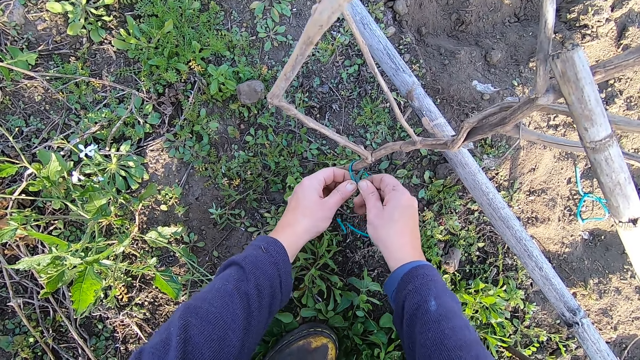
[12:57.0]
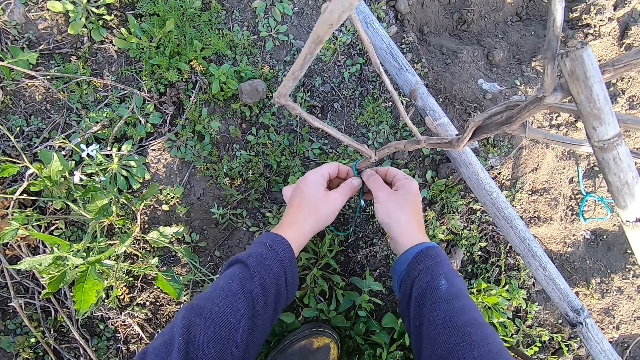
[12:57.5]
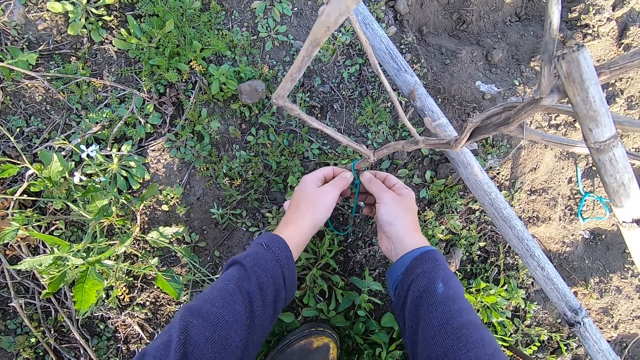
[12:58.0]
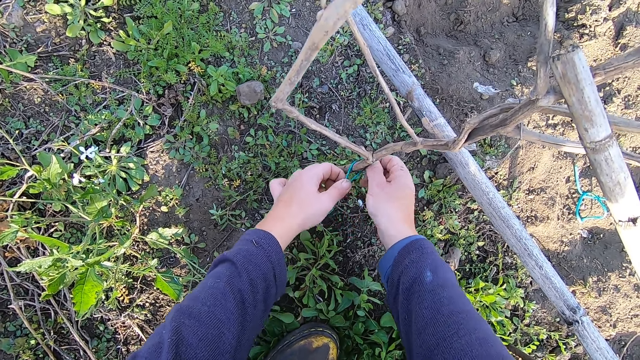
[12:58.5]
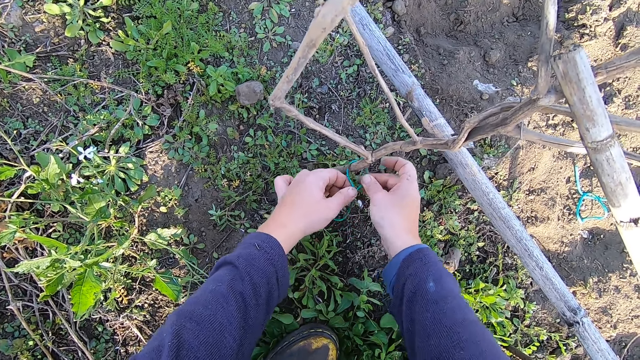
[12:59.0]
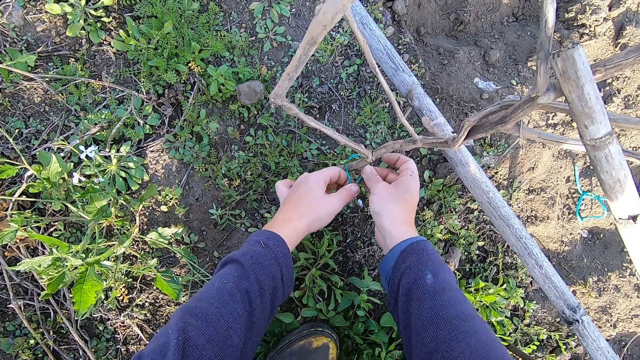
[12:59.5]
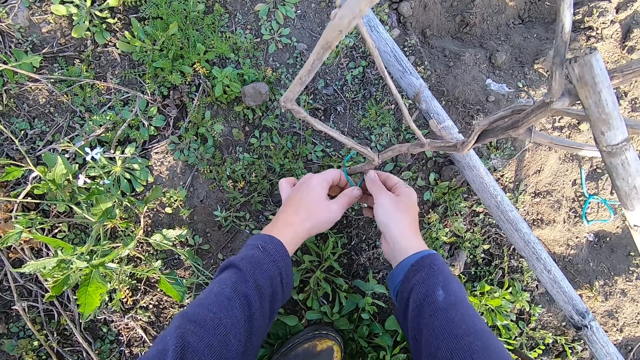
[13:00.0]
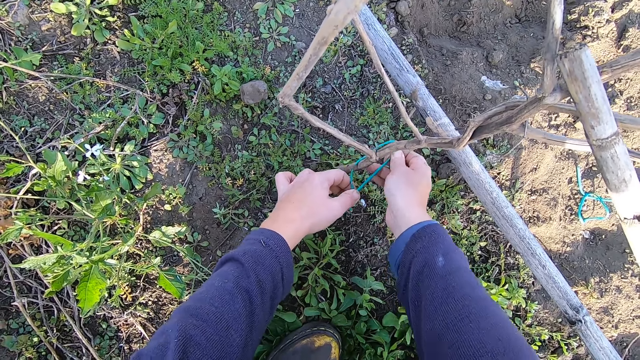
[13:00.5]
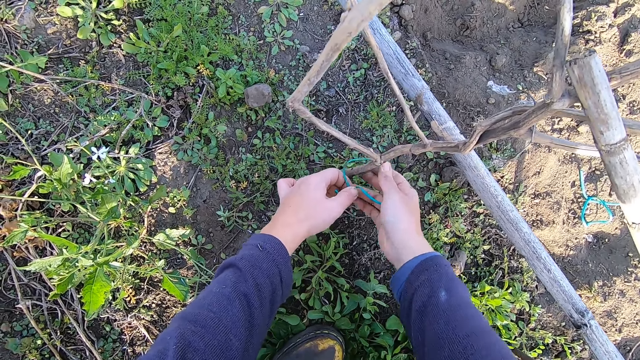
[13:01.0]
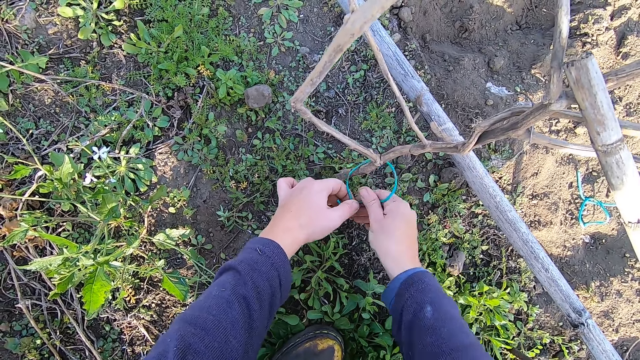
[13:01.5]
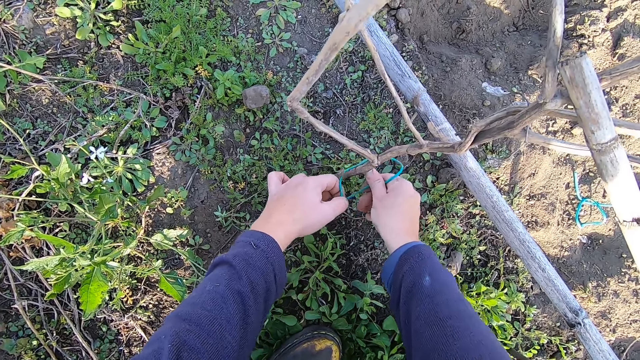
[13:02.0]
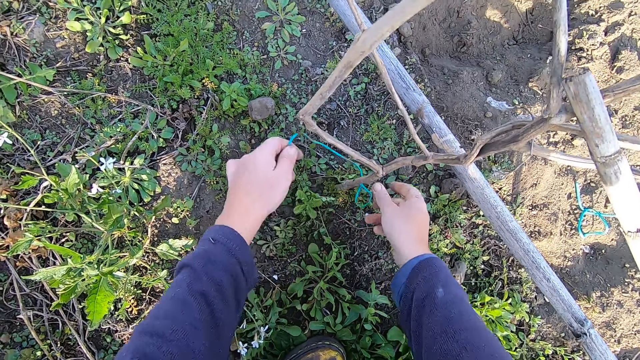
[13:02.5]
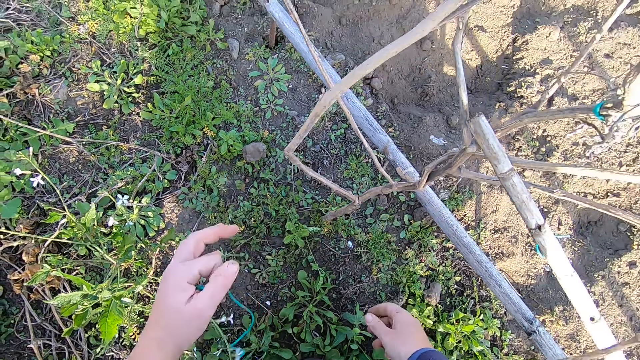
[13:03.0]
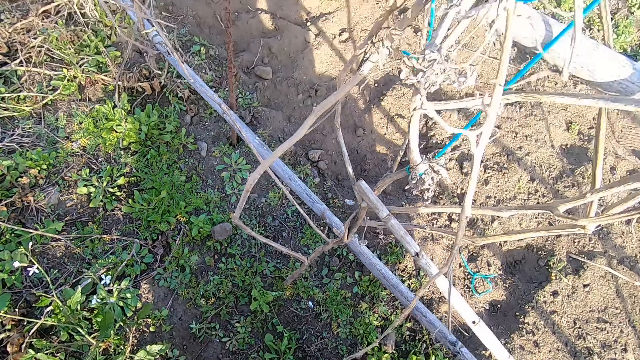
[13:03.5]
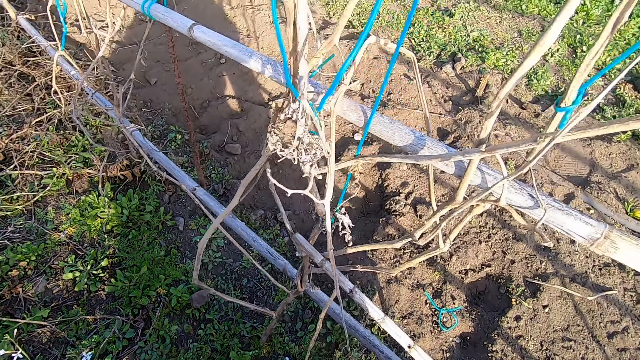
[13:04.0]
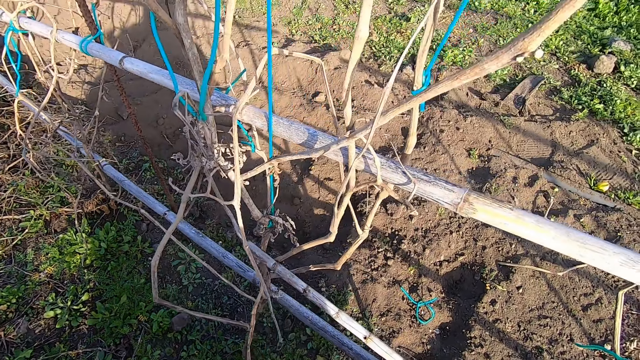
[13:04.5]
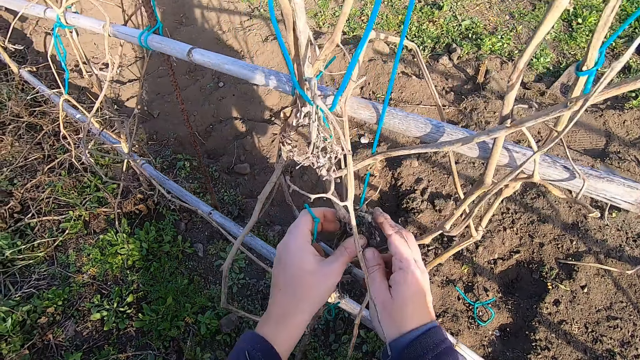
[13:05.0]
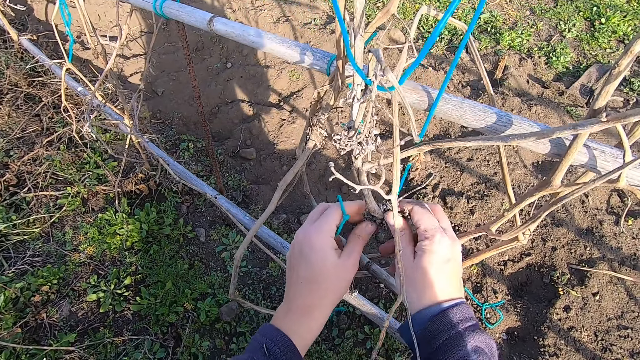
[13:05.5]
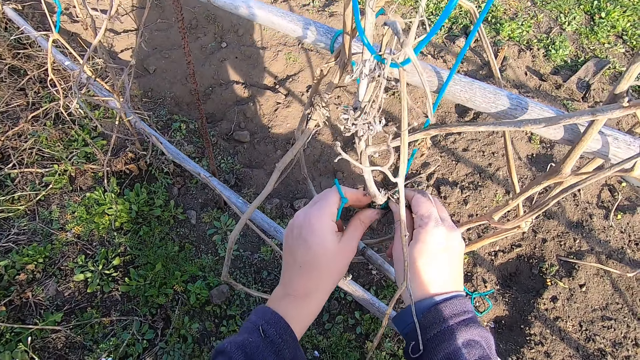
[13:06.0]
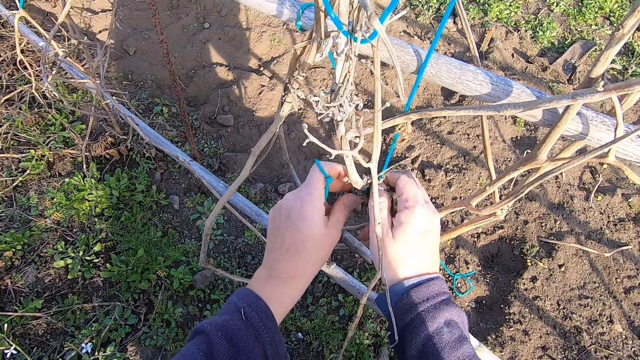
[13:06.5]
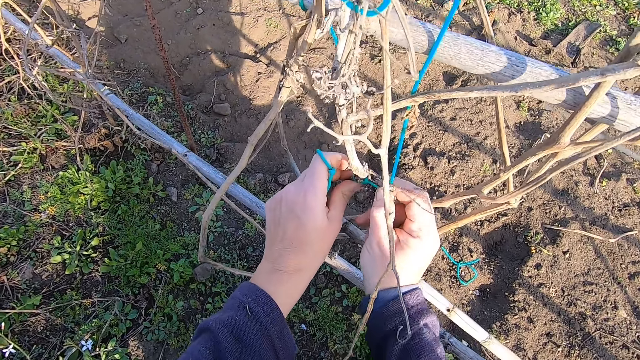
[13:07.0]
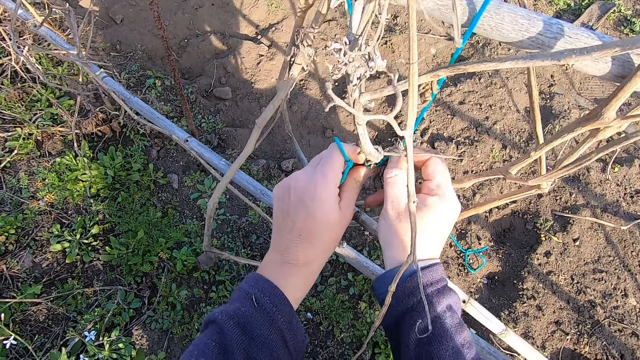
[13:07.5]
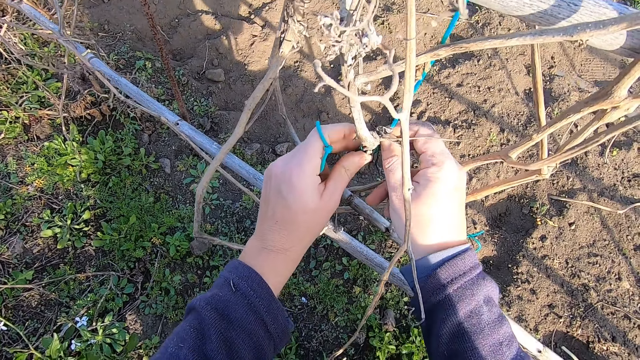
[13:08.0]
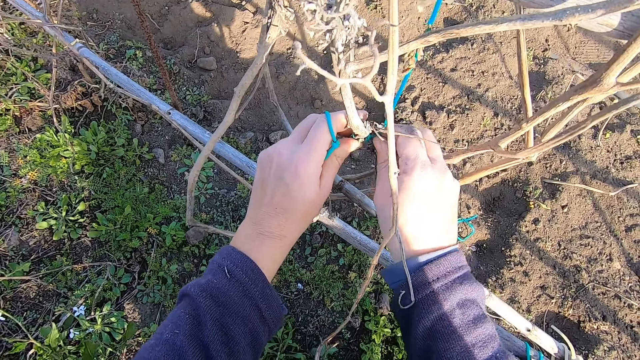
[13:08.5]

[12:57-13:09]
The camera wearer loosens a plastic cable from the tomato plant. They pull the plastic cable. They move backwards. They untie a plastic cable from the tomato plant.

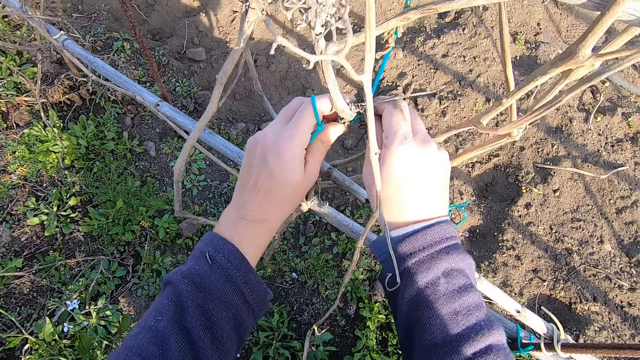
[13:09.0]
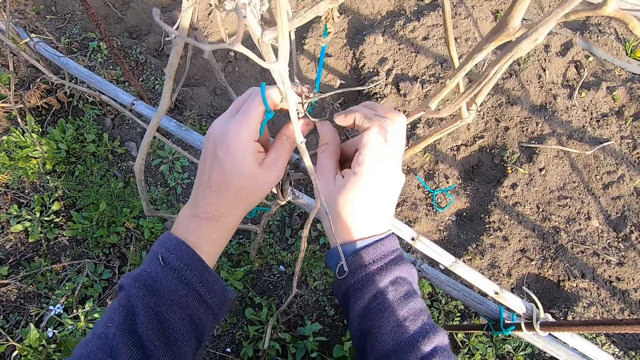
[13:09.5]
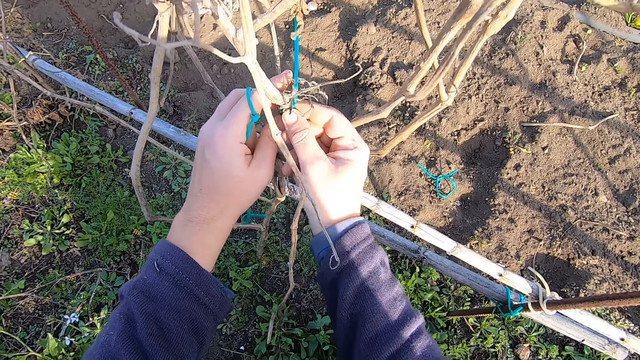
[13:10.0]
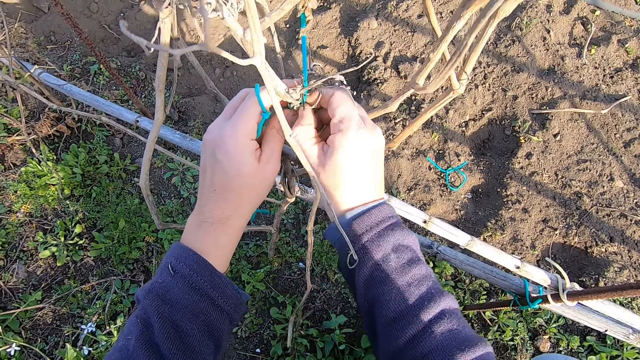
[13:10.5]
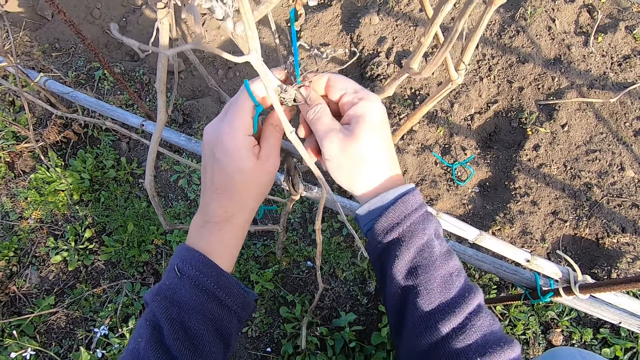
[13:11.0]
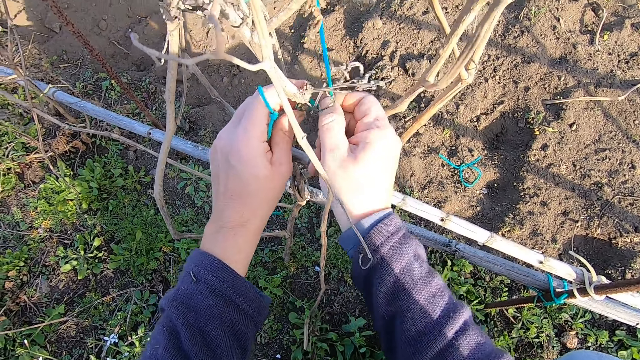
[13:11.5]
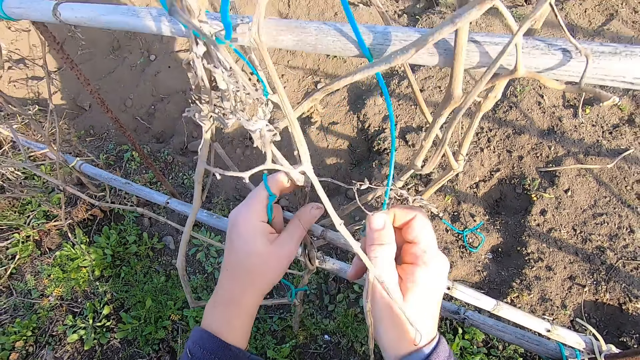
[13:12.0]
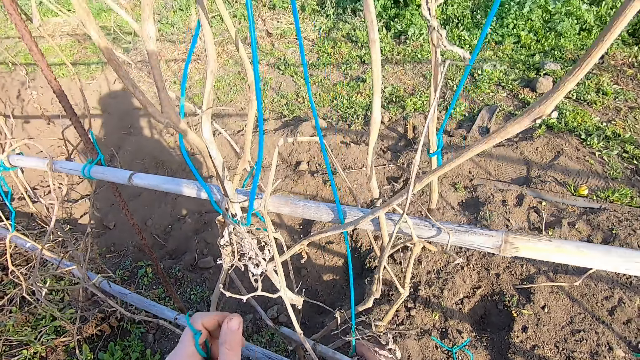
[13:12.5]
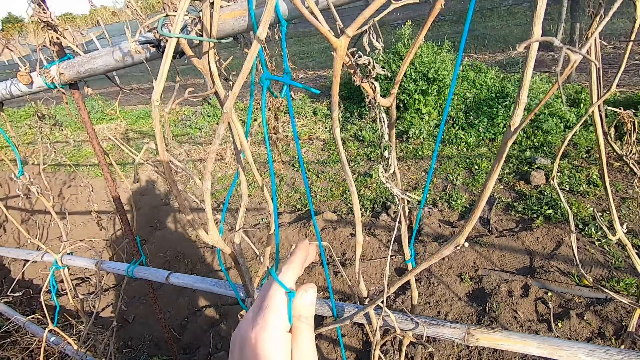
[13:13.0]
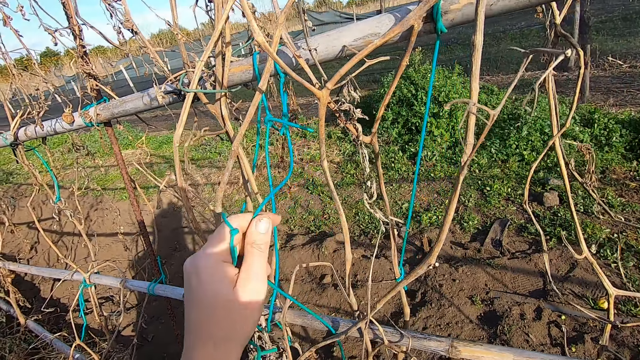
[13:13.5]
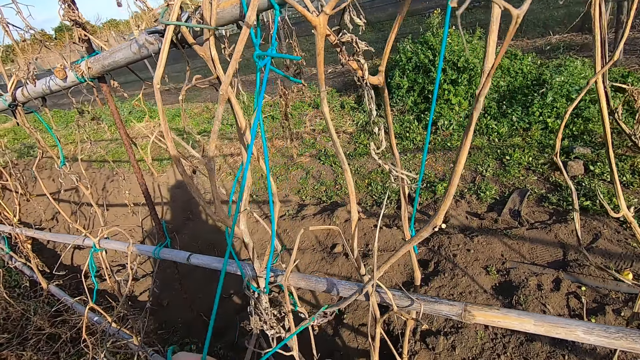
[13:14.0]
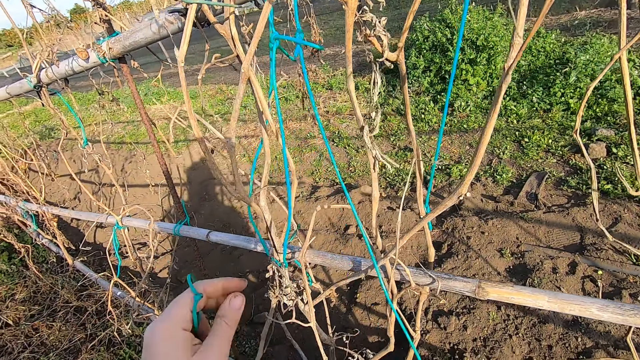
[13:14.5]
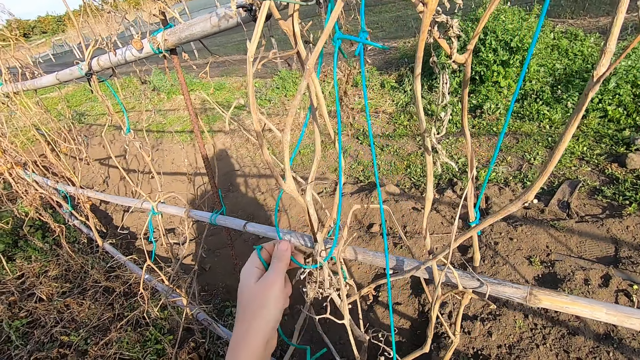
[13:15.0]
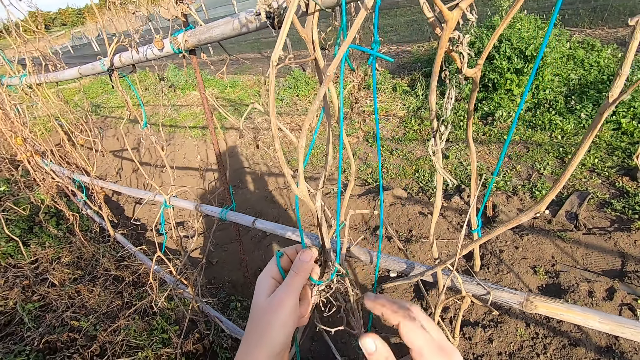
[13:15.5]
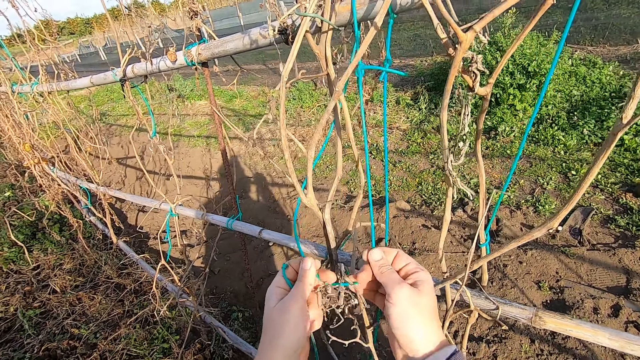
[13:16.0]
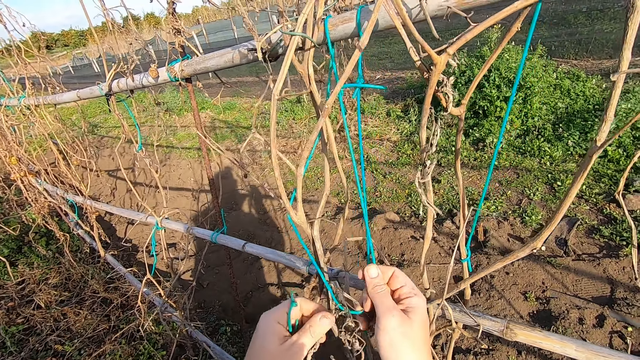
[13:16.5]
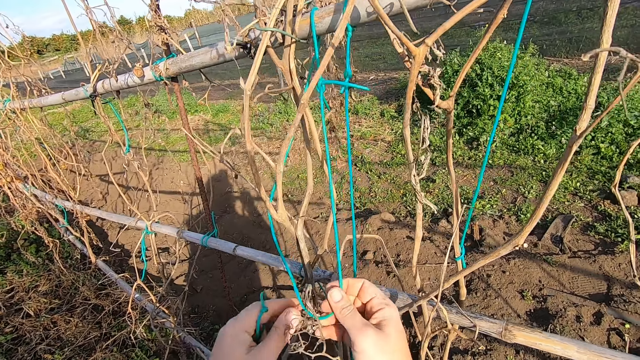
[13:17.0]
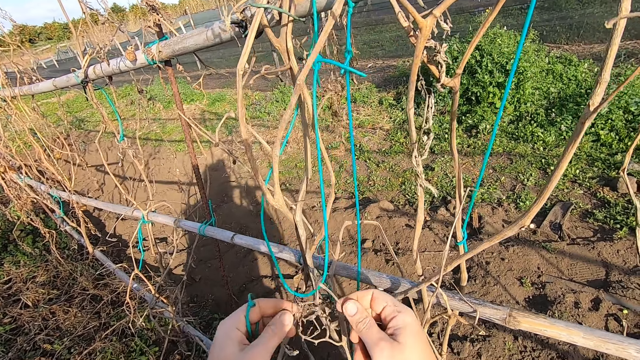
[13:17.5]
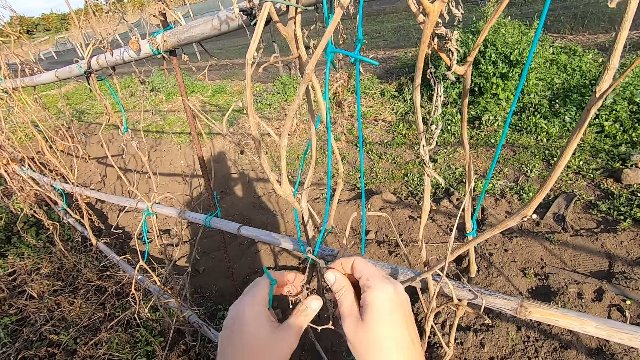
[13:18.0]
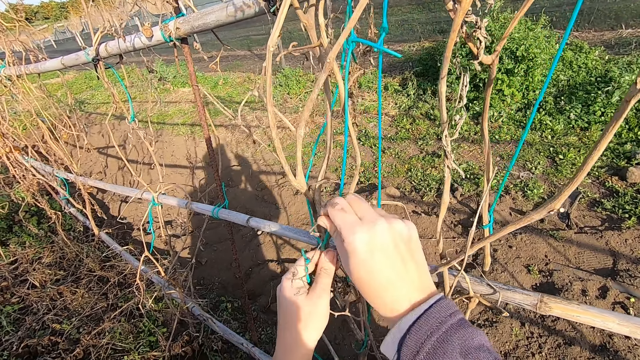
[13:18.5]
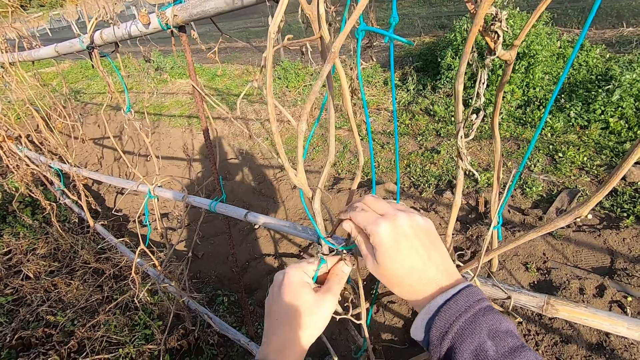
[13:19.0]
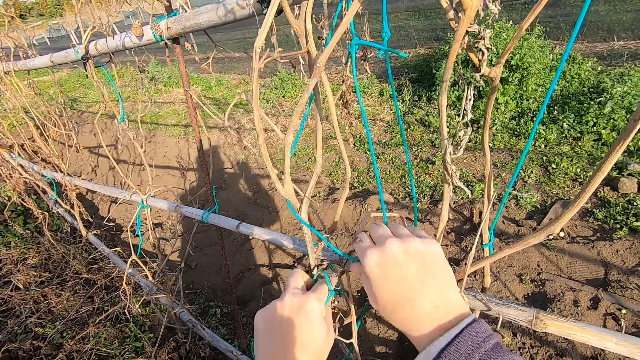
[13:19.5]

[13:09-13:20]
The camera wearer pulls the plastic cable. They look upwards. They untangle the plastic cable from the tomato plant.
